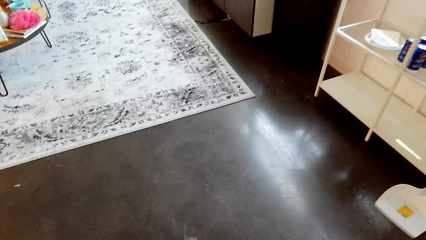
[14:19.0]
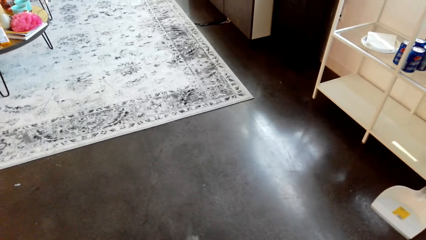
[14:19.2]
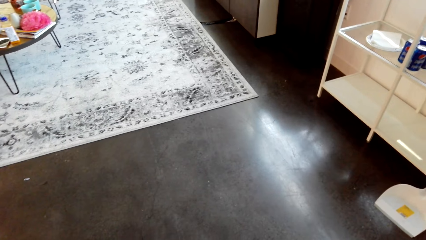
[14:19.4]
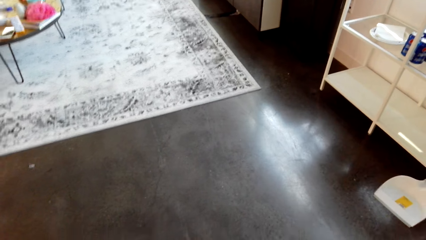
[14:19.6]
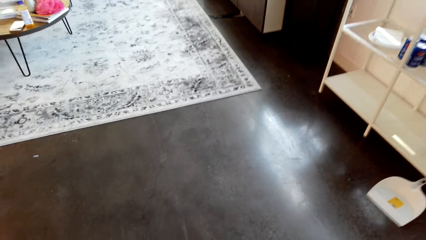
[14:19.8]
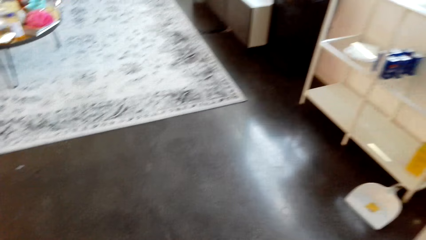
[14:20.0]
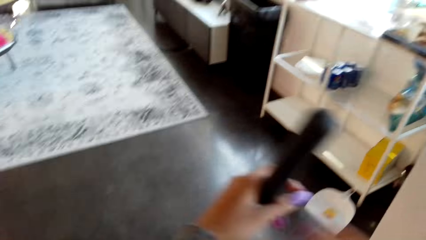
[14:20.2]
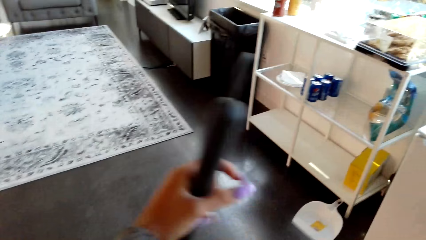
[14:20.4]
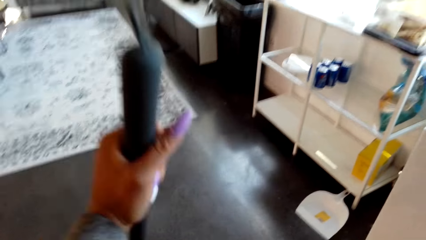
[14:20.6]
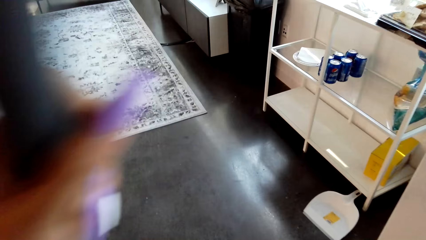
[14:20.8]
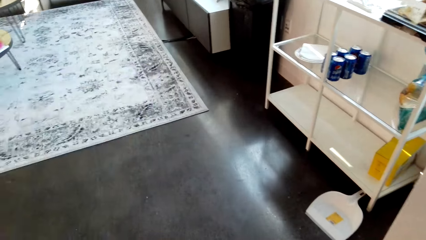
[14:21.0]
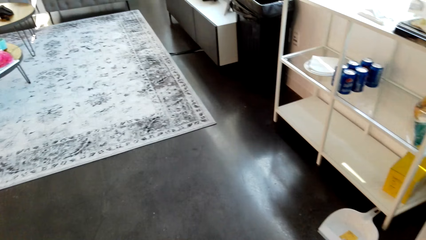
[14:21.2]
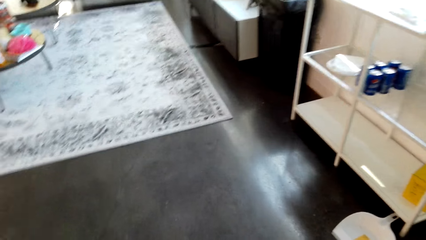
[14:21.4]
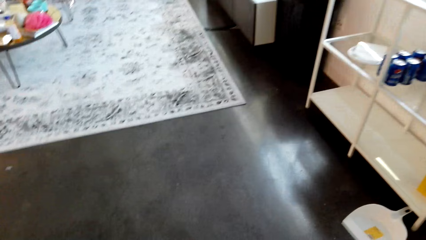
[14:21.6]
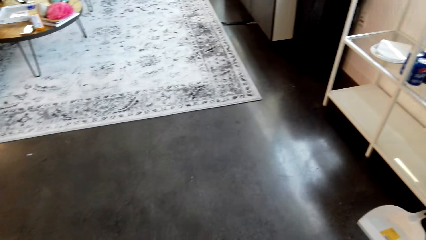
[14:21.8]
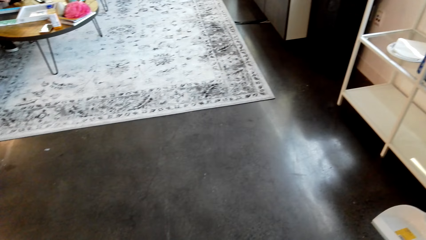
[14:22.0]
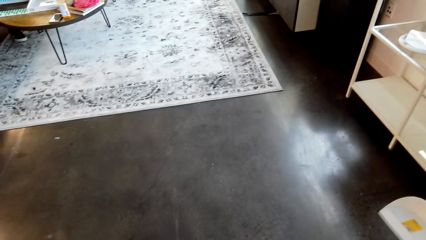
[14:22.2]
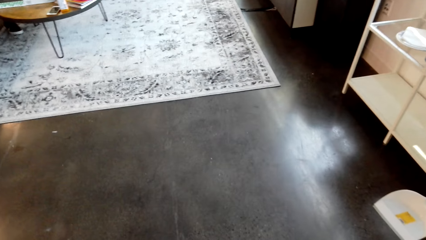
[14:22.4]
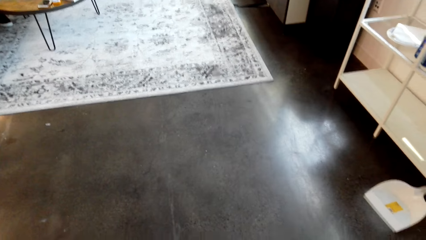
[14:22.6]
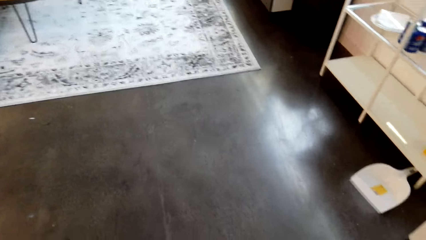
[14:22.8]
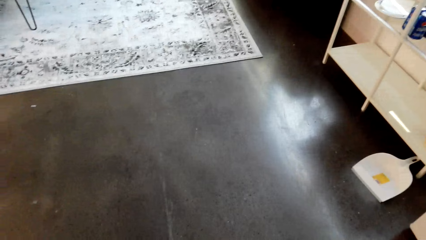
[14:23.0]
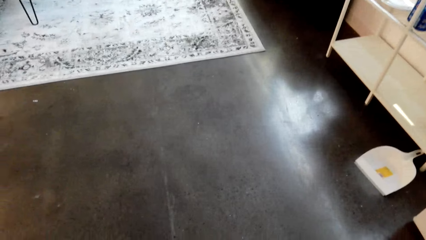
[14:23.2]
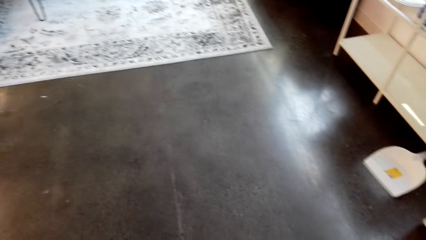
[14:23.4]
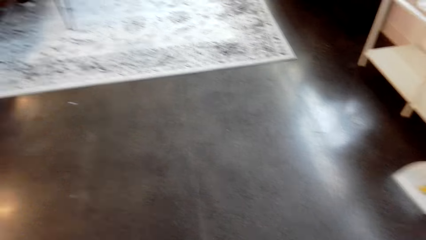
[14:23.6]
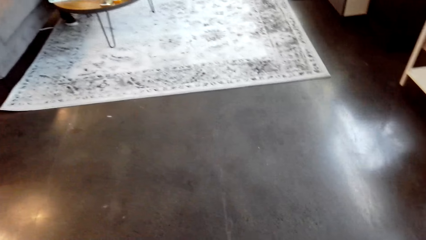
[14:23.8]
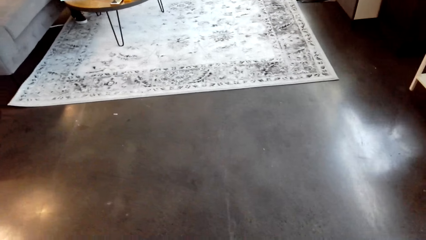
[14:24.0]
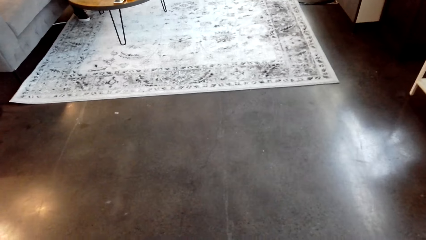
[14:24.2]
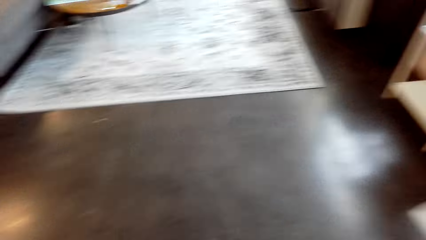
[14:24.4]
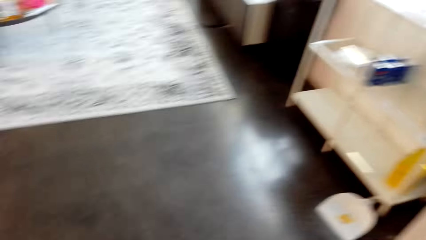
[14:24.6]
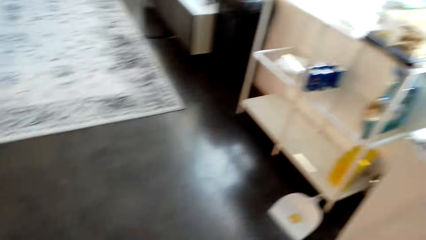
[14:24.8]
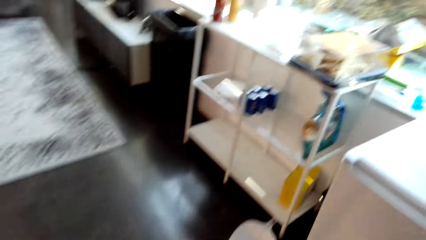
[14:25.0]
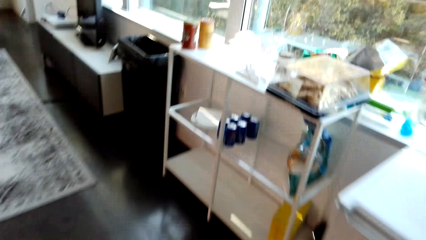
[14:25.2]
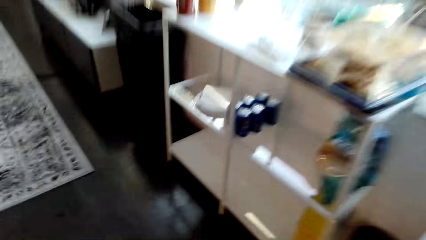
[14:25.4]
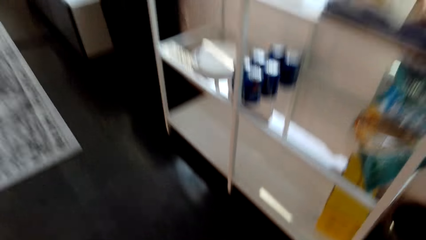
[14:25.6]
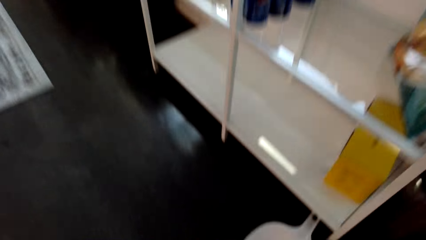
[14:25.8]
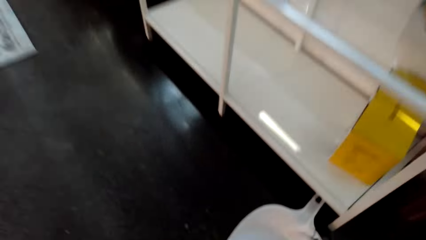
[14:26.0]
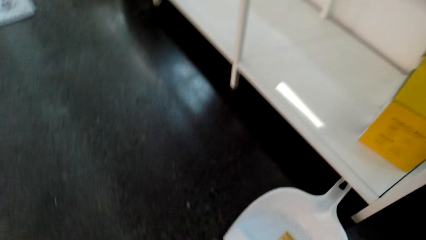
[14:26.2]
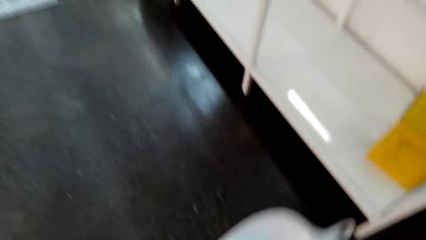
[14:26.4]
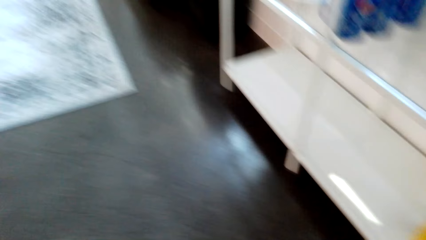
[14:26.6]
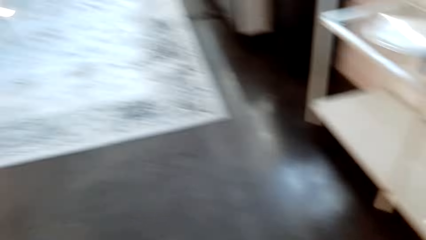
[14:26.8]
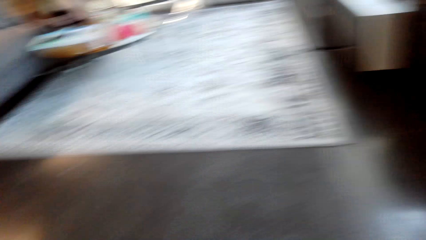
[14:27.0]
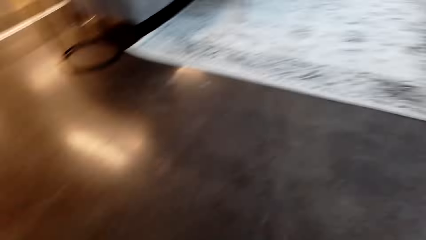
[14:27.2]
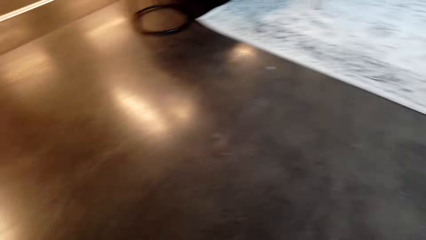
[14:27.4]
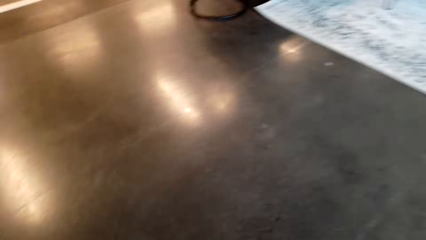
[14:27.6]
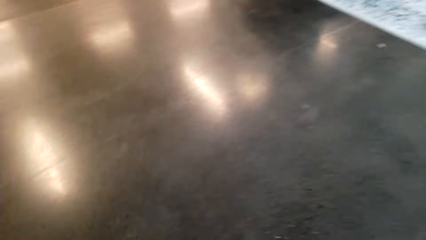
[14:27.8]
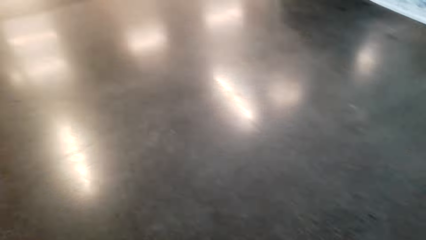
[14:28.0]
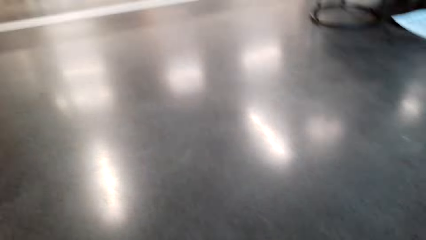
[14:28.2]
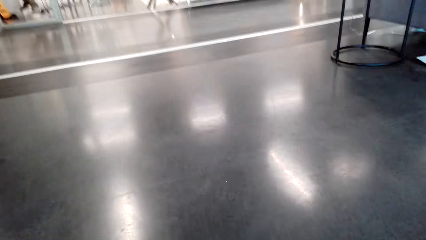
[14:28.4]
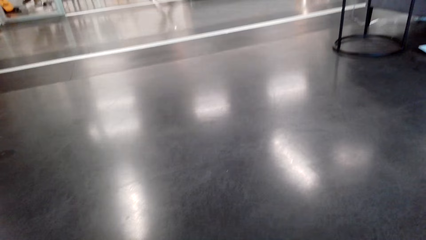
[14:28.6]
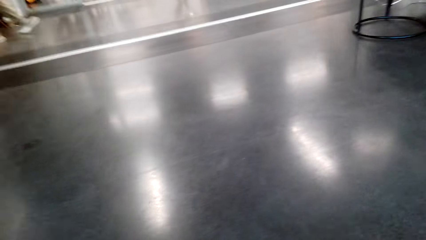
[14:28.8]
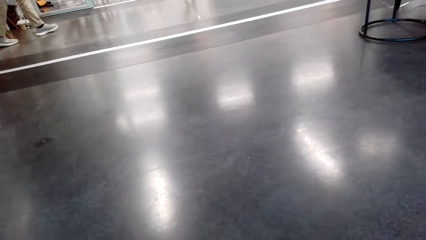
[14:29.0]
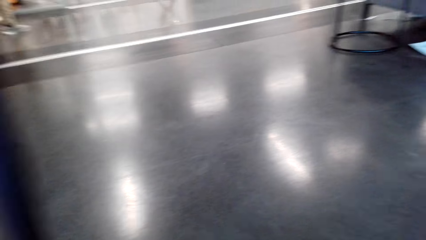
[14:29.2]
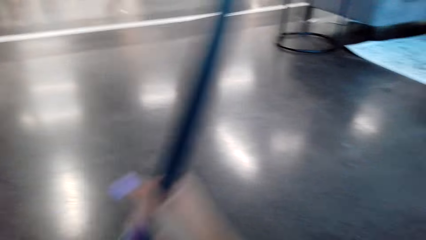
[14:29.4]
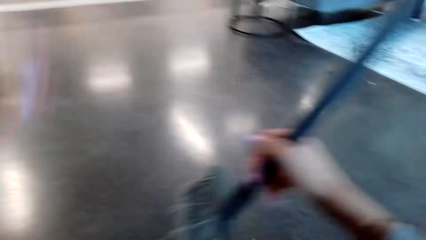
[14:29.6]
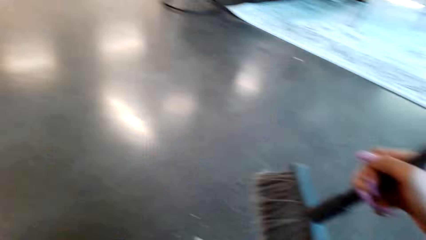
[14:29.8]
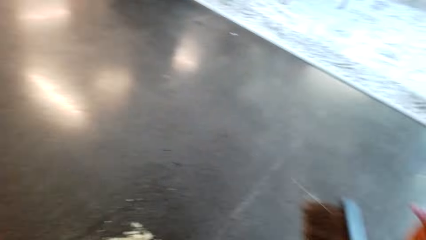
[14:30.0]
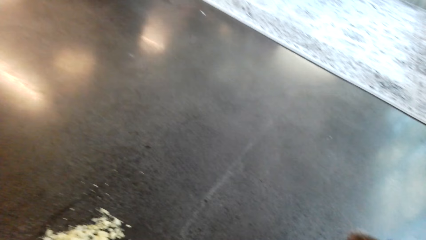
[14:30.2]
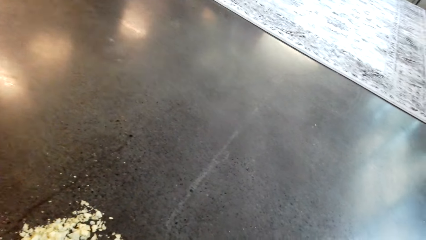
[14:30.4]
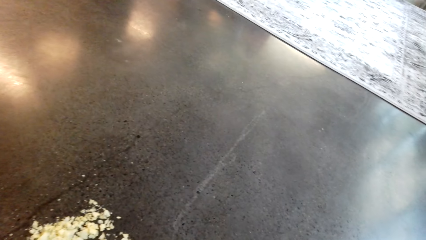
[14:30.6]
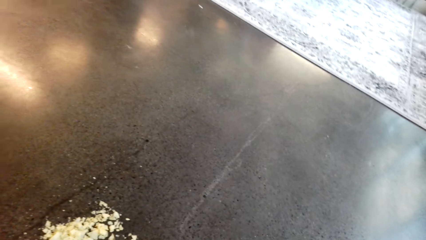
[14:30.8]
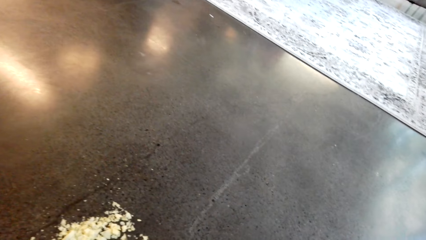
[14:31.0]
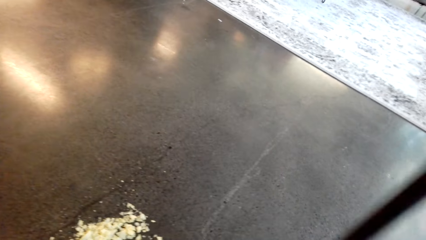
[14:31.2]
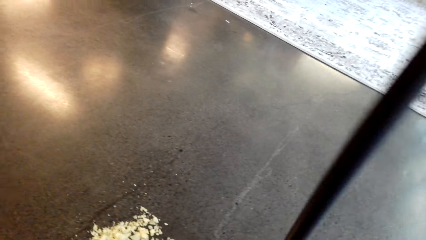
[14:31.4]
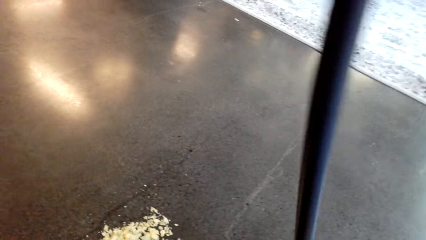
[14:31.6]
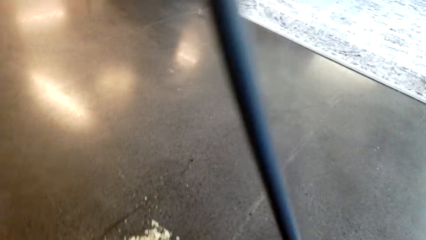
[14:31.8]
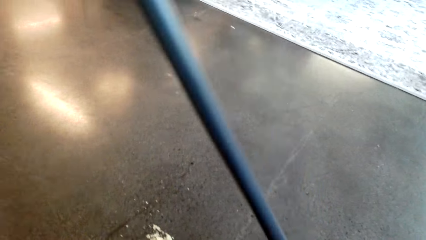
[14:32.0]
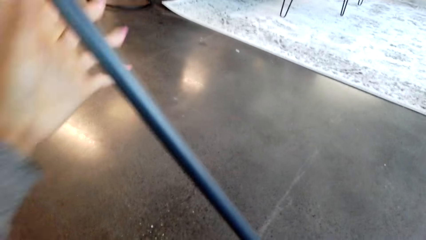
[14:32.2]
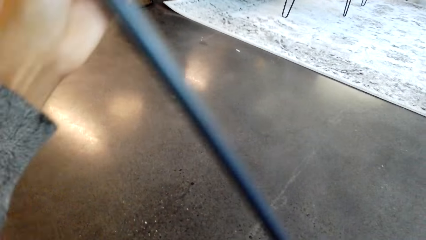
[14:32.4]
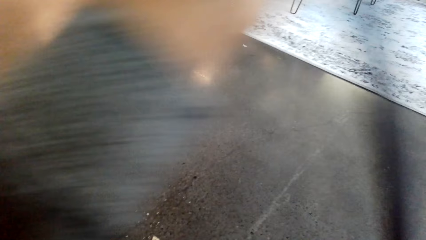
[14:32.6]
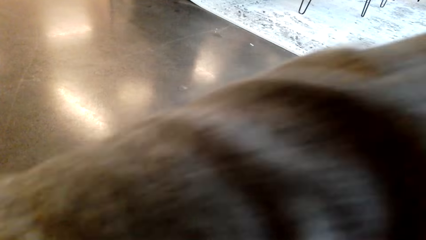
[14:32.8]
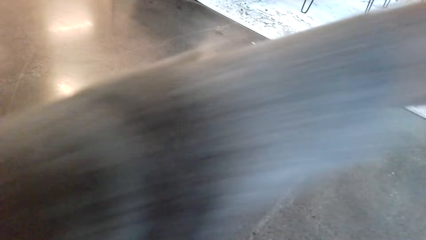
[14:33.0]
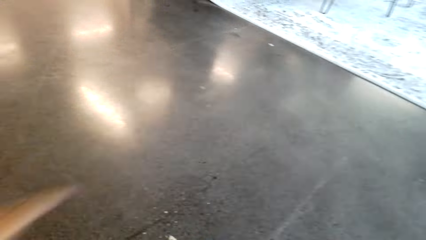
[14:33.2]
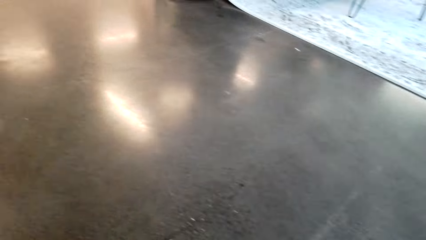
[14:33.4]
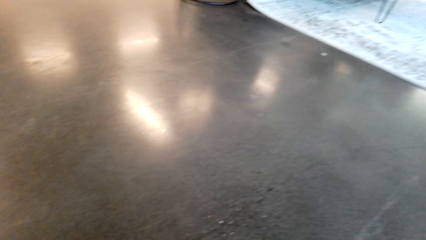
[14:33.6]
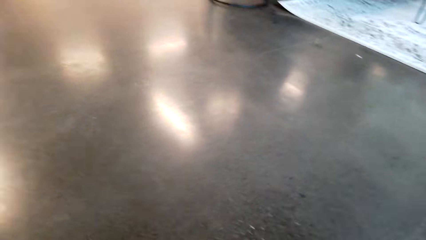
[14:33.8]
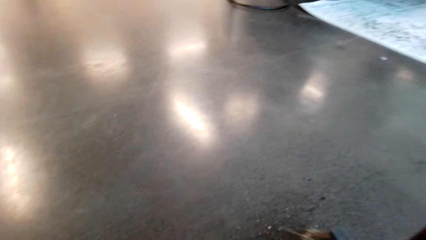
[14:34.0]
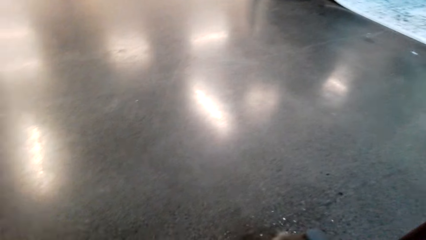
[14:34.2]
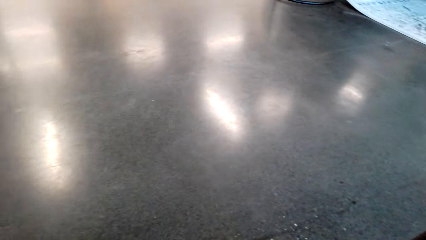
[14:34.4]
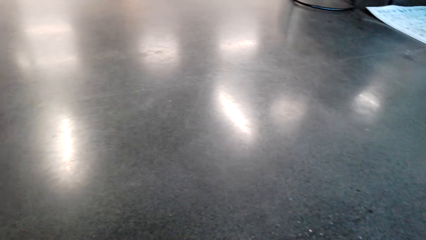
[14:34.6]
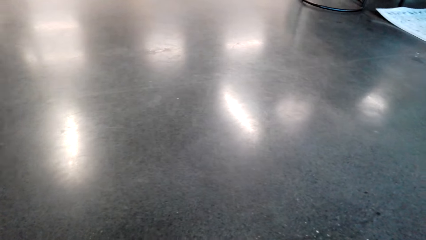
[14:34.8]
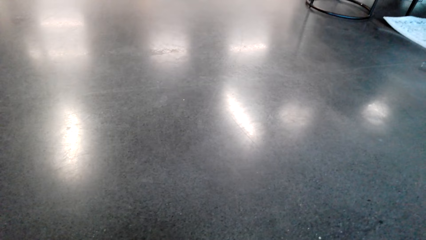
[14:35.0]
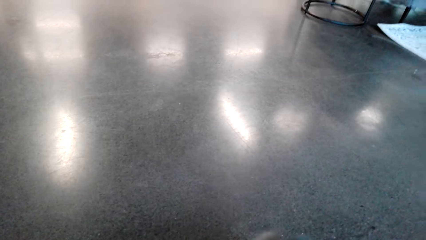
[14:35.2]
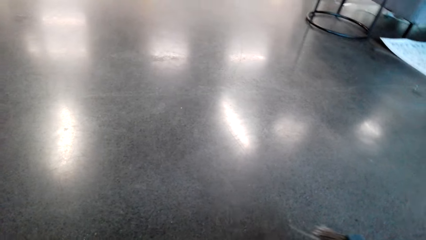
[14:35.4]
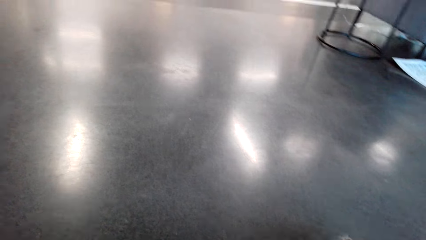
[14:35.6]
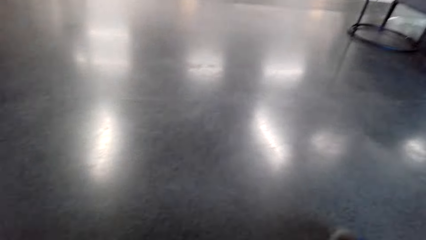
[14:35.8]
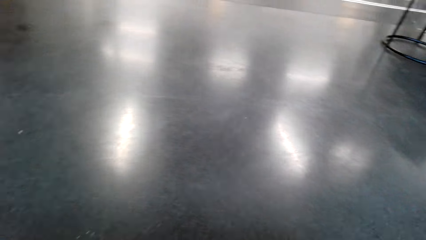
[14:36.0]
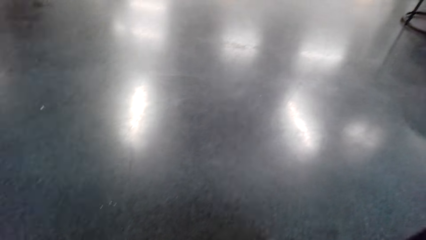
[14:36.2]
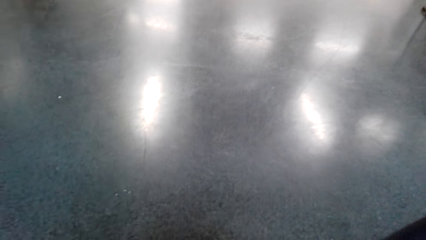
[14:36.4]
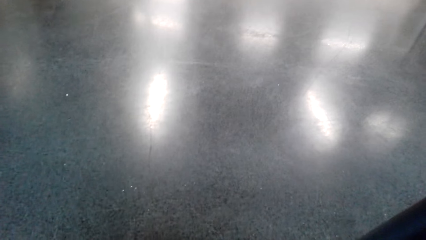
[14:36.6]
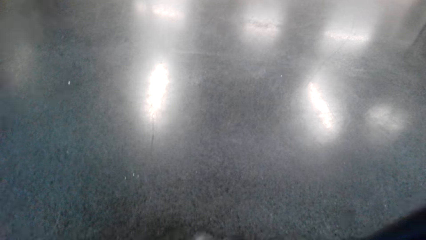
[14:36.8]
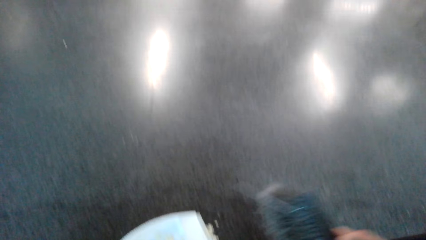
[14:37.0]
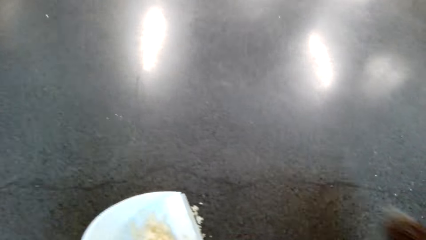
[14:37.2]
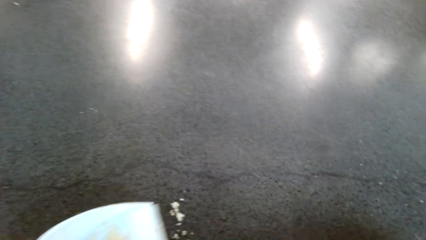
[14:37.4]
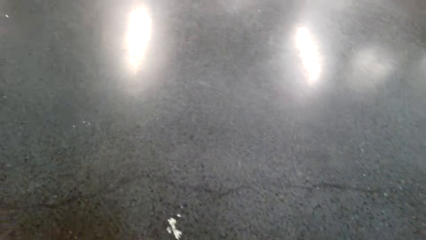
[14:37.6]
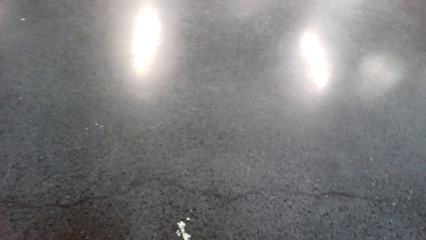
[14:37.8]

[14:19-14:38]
The camera wearer adjusts the broom. She looks around on the floor. She walks towards a dustpan. She picks up the dustpan. She turns around. She adjusts the broom. She holds the sweeper brush in her right hand. She gathers chips in the dustpan with the broom. She sweeps the floor with the sweeper brush.
